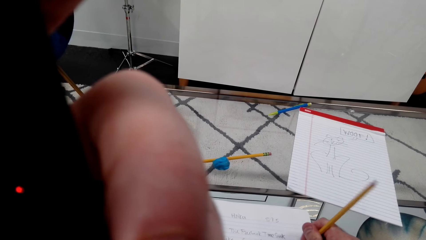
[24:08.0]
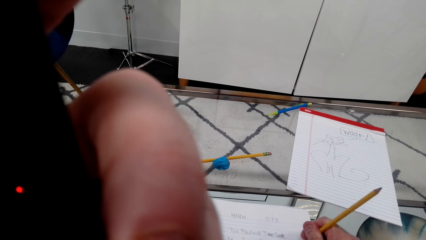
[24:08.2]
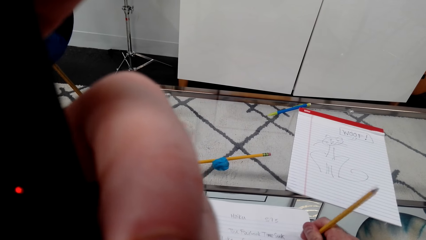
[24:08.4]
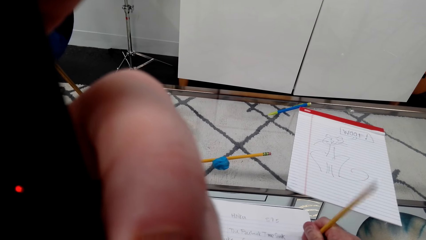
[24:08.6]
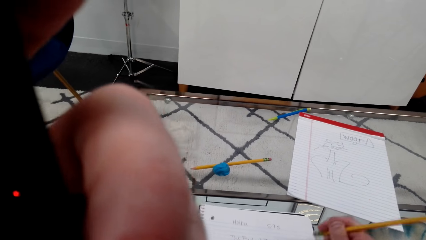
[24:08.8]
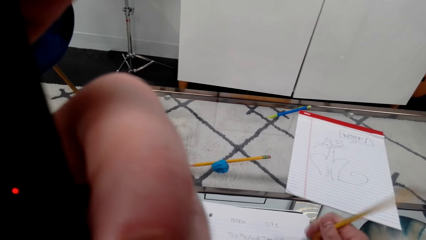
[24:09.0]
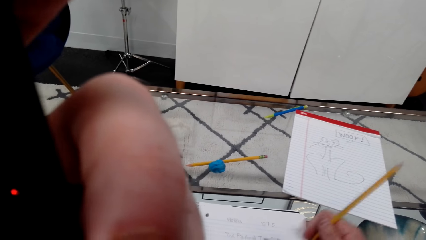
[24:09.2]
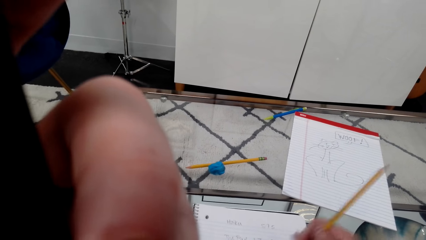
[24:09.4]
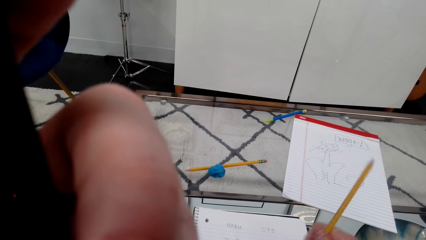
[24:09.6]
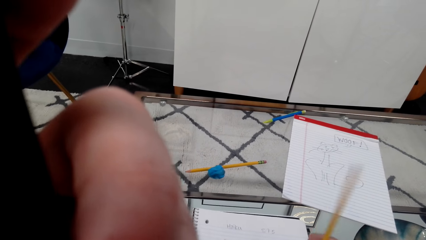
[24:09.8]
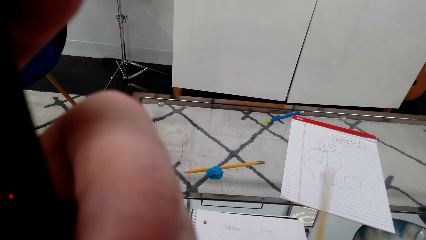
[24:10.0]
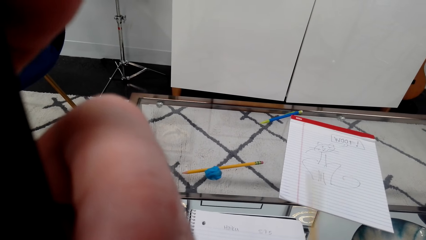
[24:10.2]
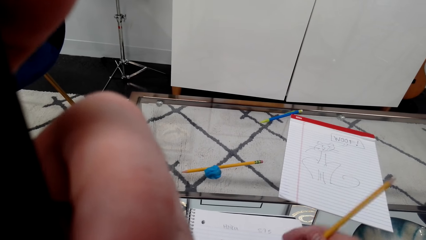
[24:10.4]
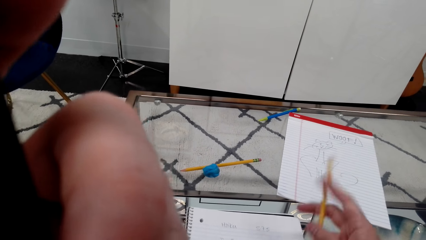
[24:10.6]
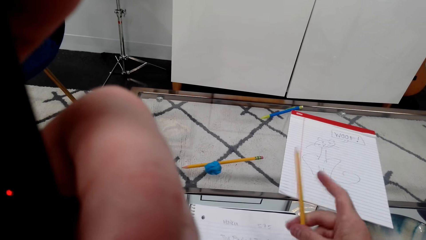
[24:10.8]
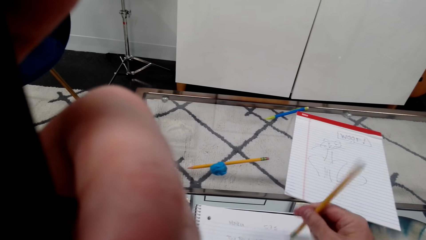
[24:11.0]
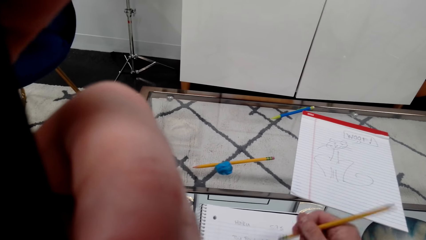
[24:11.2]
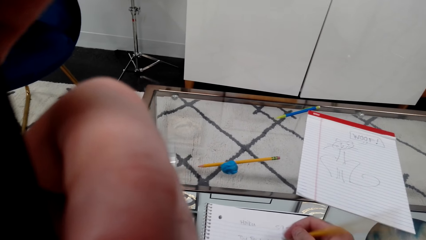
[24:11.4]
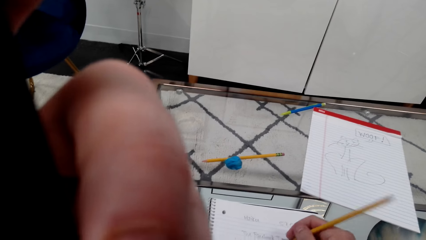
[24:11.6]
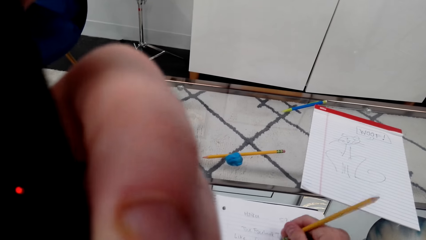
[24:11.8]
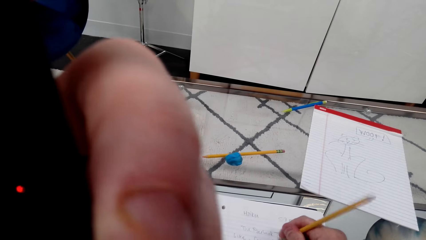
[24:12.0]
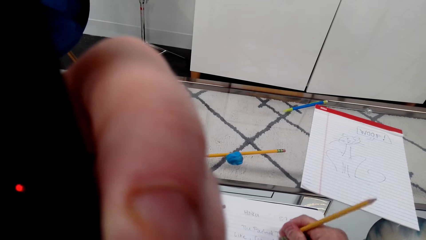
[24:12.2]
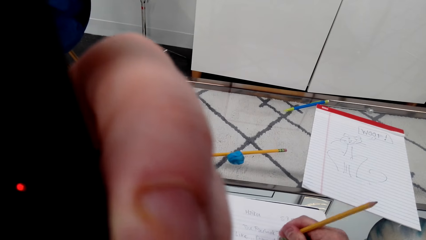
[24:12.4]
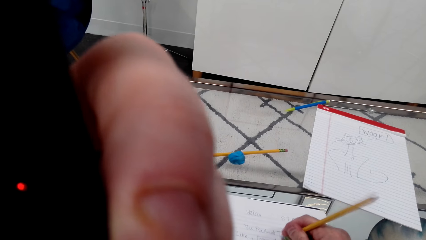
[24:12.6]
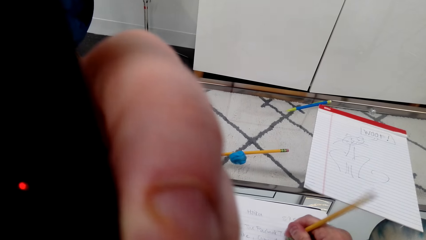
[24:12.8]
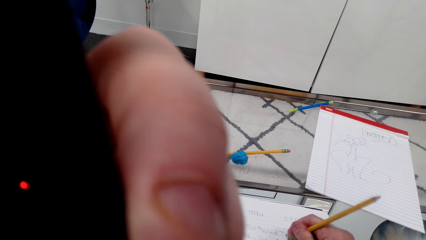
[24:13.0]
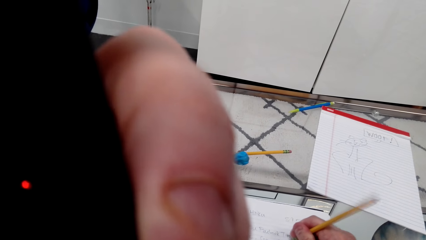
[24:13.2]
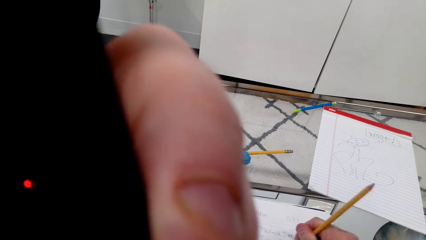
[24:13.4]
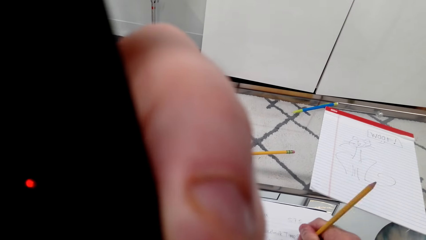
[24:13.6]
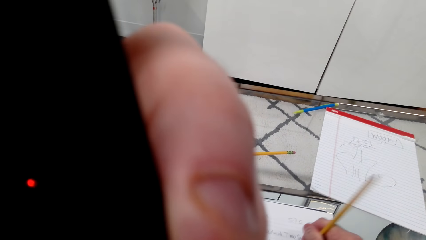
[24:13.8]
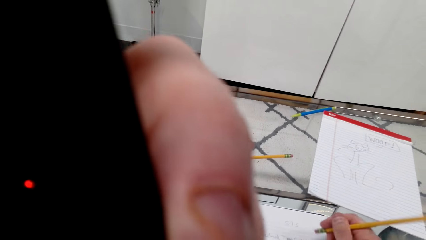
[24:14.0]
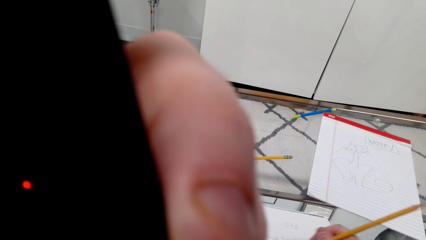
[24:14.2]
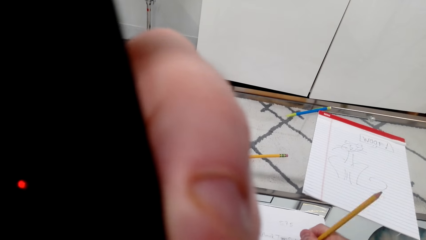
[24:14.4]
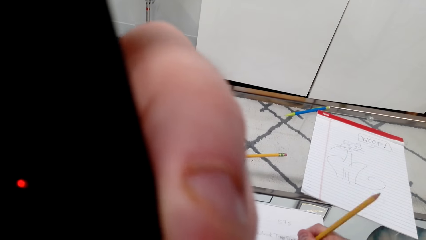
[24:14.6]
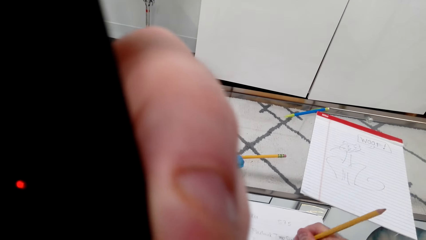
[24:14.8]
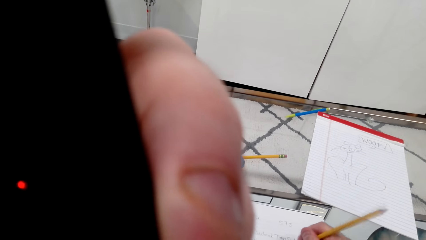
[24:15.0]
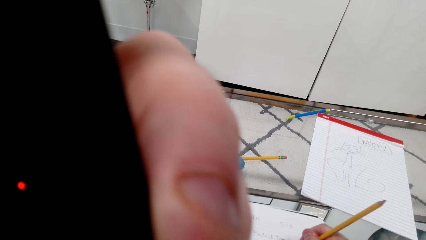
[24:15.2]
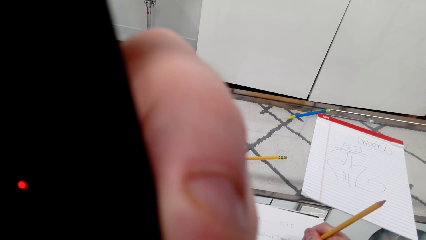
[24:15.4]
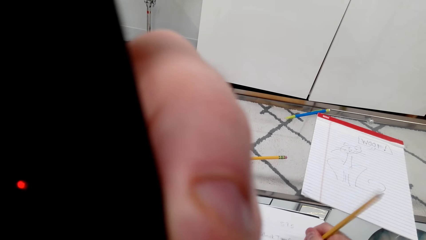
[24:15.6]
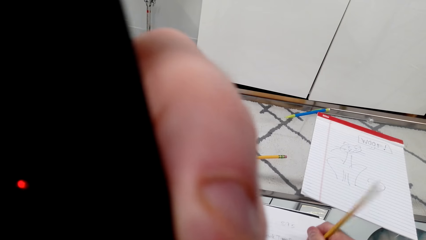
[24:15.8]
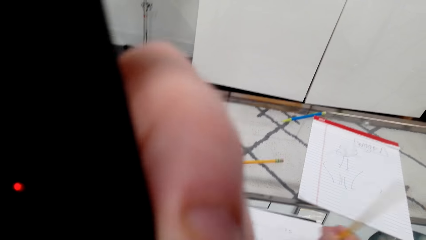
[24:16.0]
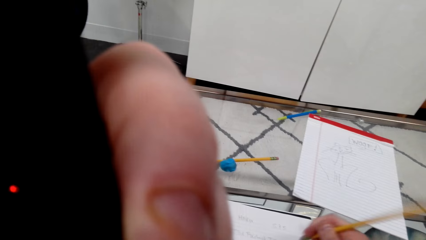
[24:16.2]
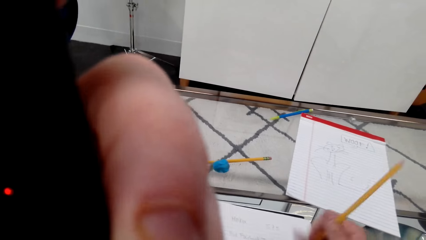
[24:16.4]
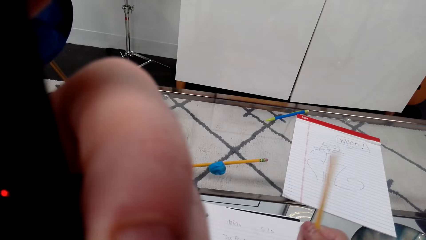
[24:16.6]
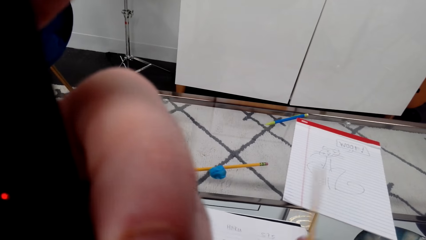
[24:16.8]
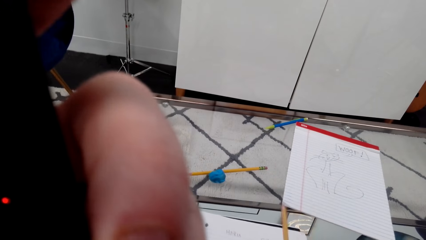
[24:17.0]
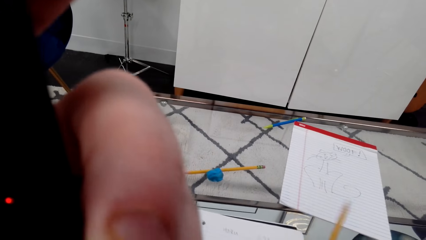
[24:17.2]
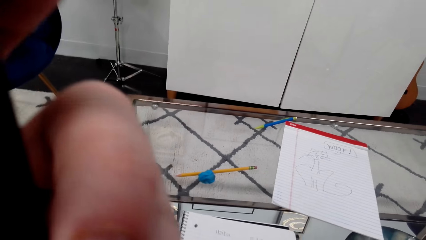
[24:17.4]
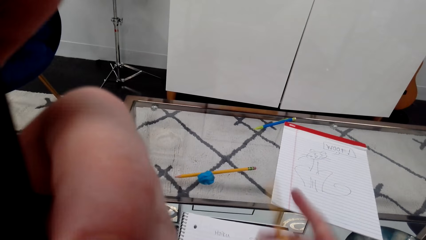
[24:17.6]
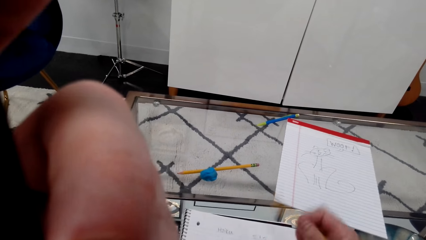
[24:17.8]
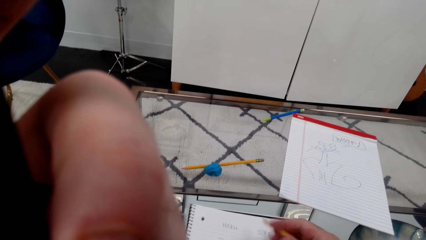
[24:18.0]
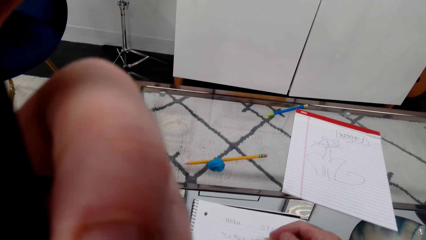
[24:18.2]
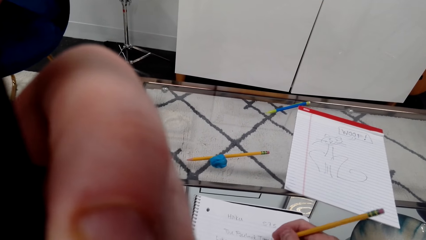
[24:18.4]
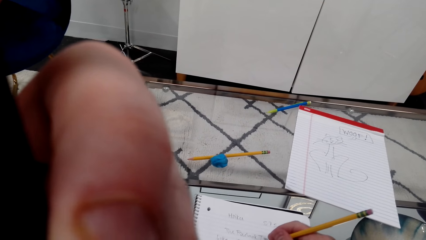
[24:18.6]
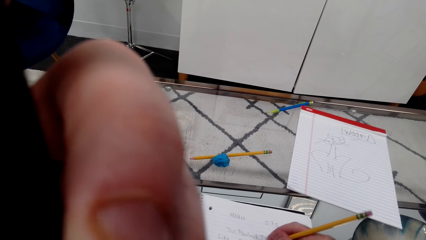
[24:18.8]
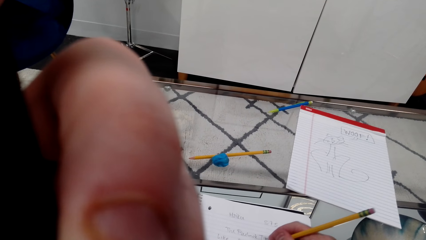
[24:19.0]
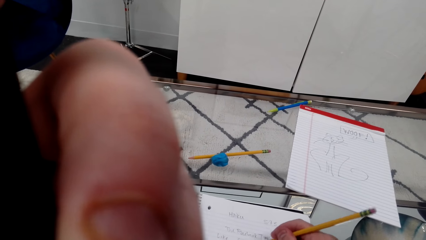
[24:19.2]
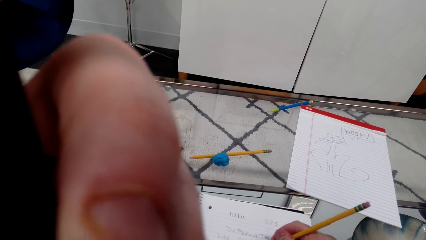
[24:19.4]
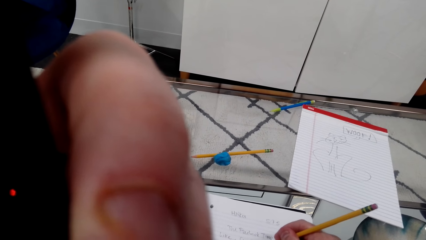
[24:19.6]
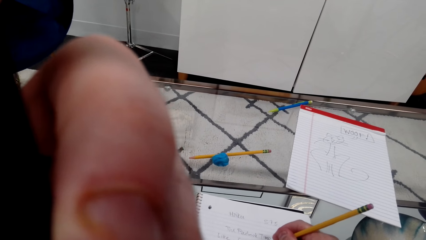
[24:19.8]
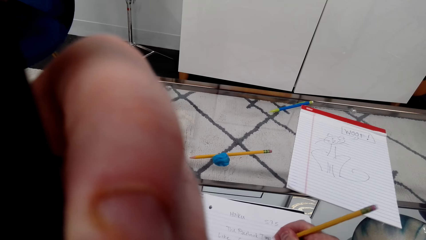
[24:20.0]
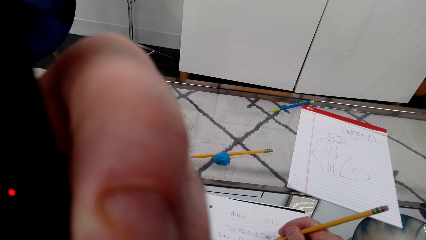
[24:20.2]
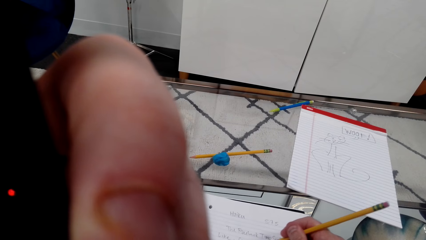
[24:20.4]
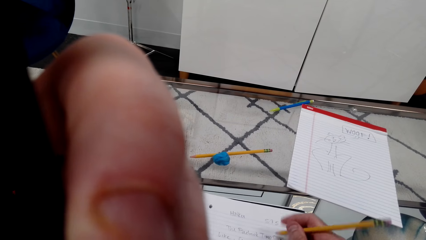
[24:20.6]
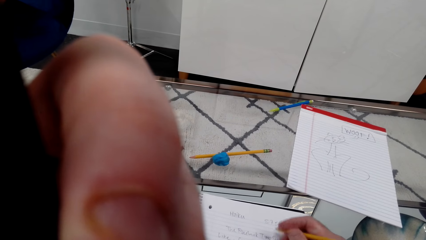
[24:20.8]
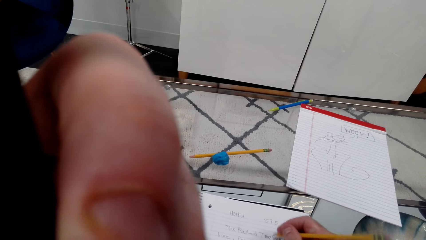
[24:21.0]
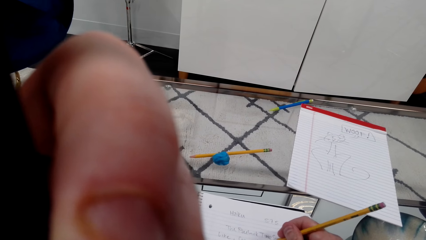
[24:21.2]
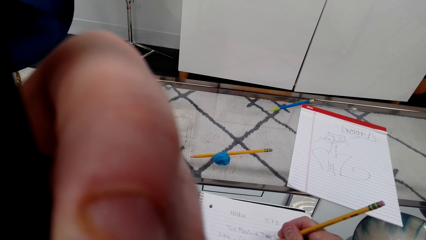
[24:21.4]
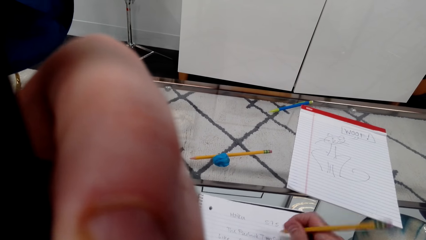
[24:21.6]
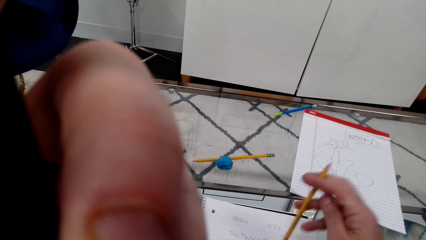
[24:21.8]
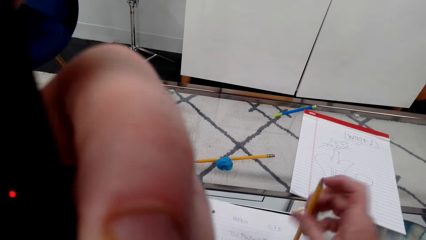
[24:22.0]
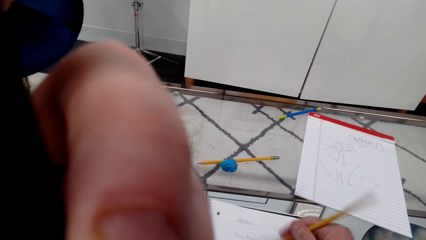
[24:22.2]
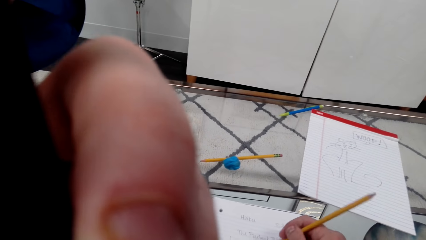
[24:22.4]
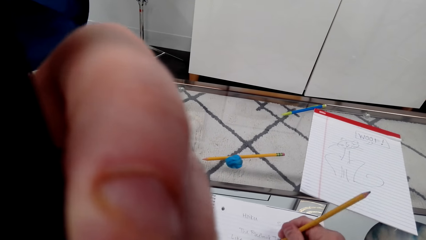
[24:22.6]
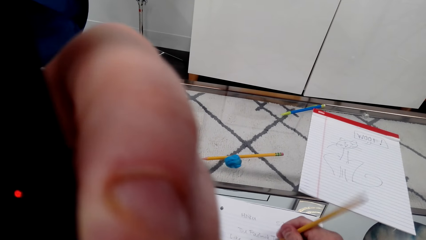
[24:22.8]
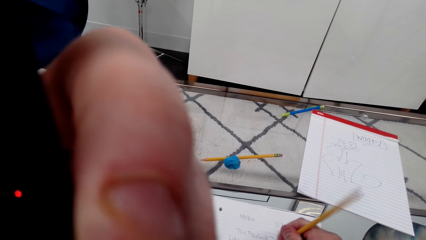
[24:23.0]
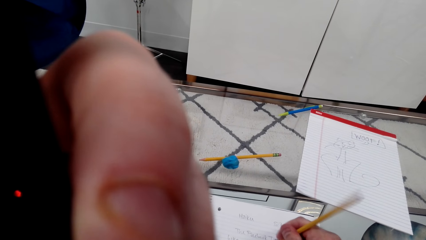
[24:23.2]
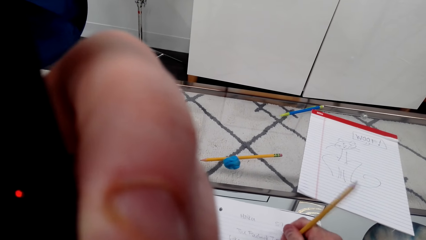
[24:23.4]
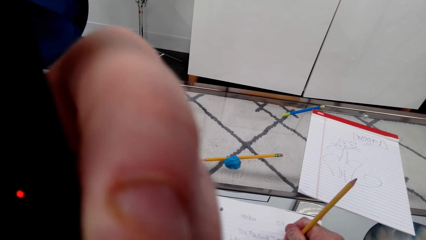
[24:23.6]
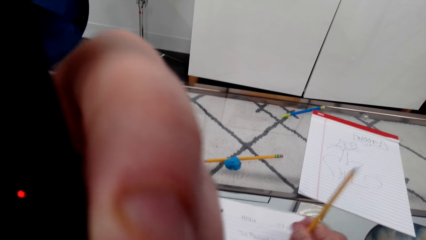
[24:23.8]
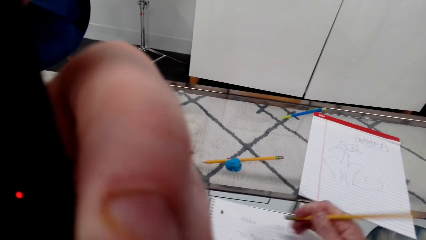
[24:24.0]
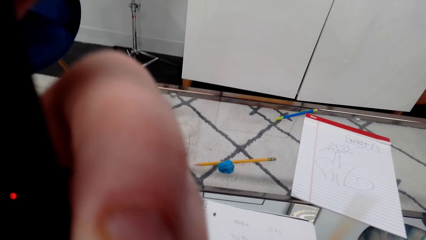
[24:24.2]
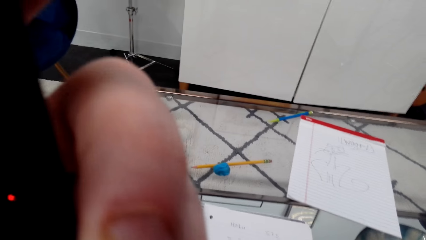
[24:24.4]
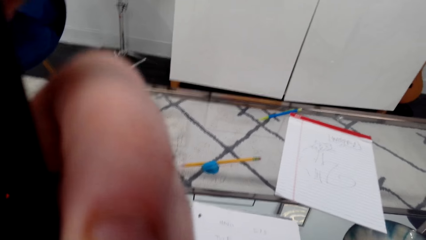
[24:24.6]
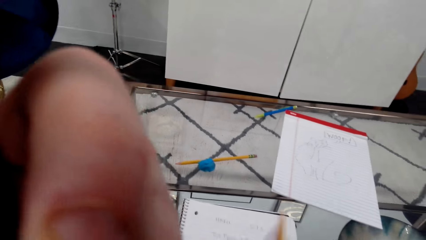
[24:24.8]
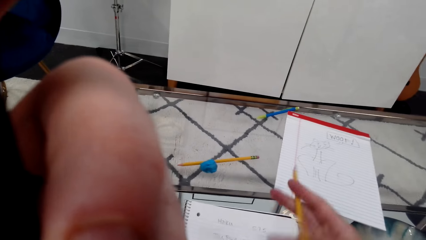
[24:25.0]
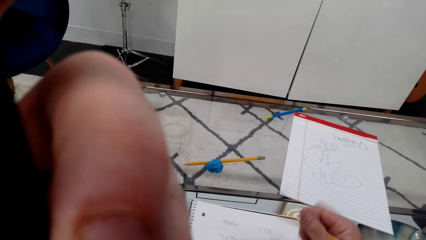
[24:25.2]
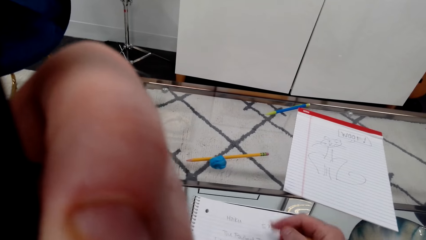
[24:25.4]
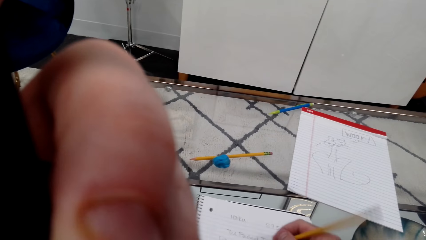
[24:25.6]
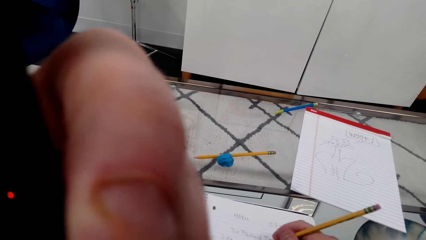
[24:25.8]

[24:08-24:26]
The camera wearer rubs on the book. They write on the book. They rub on the book.
